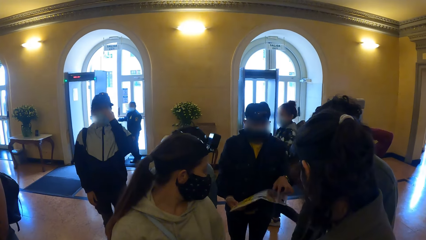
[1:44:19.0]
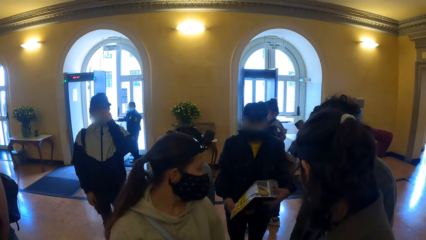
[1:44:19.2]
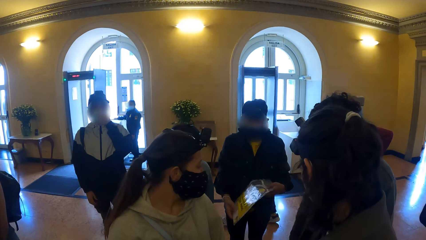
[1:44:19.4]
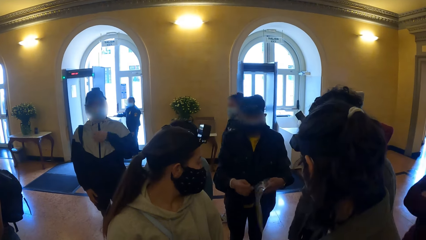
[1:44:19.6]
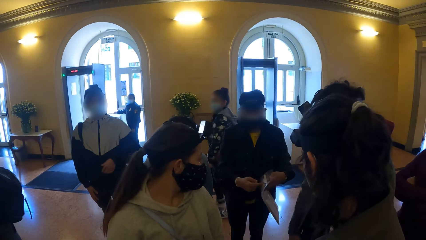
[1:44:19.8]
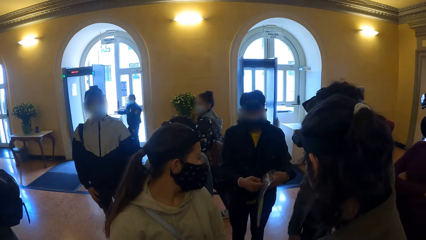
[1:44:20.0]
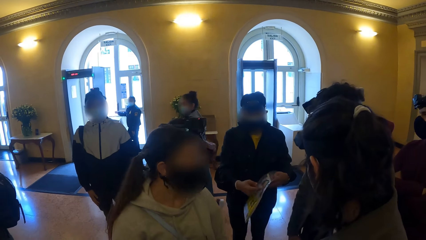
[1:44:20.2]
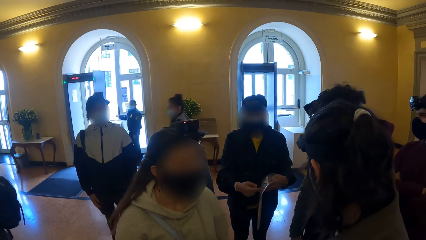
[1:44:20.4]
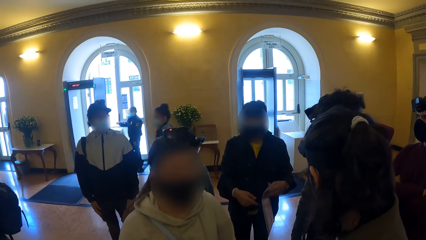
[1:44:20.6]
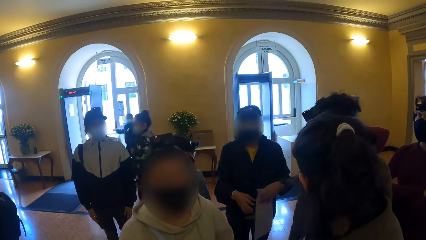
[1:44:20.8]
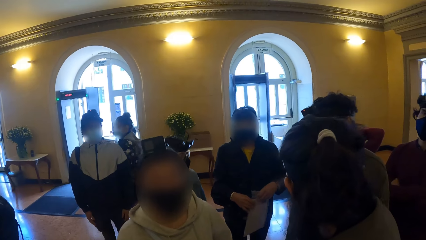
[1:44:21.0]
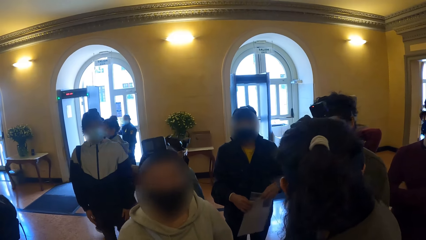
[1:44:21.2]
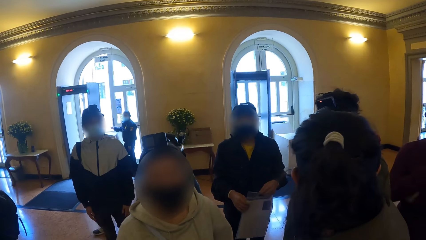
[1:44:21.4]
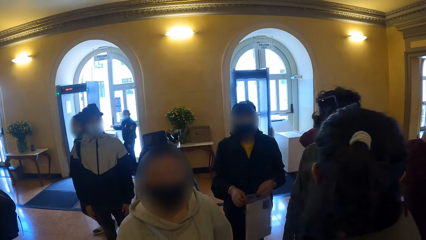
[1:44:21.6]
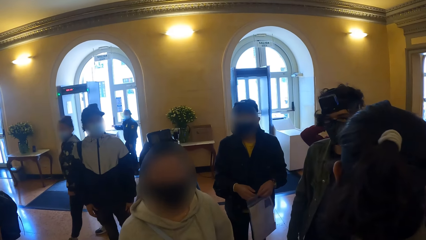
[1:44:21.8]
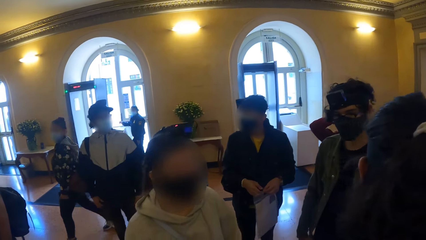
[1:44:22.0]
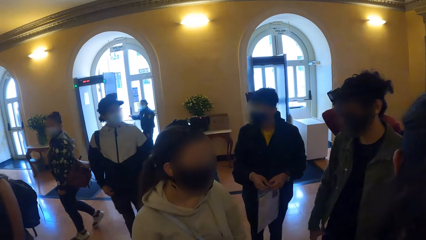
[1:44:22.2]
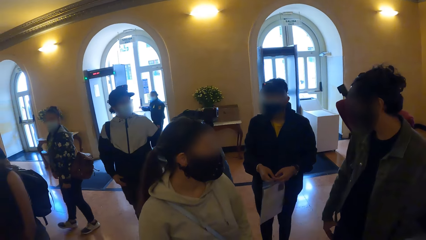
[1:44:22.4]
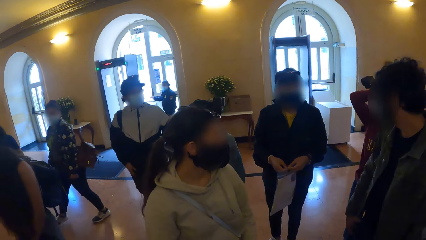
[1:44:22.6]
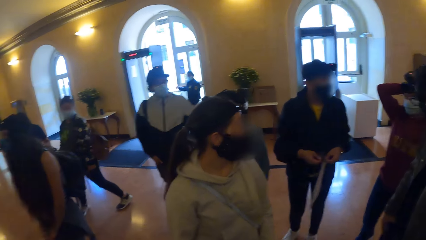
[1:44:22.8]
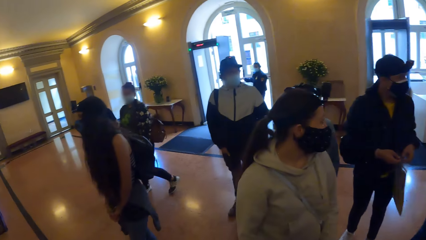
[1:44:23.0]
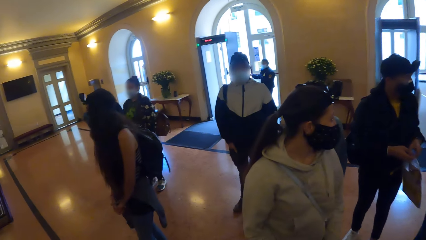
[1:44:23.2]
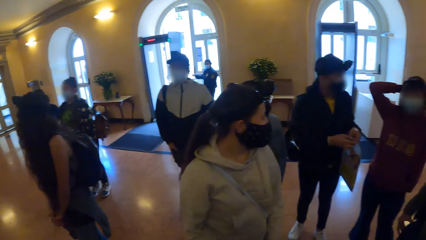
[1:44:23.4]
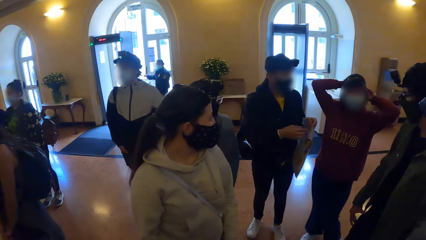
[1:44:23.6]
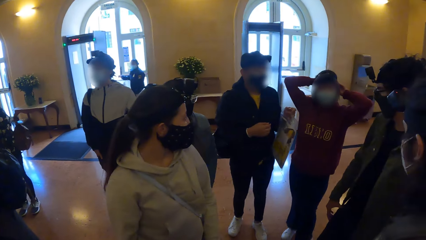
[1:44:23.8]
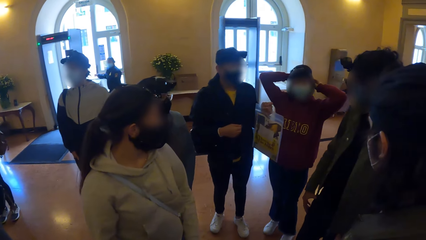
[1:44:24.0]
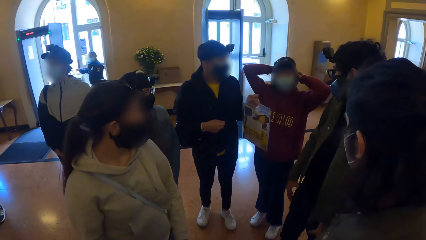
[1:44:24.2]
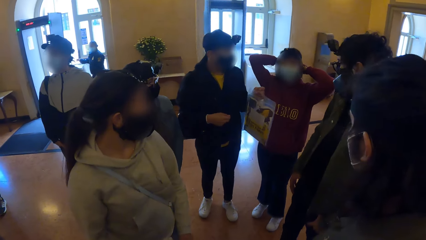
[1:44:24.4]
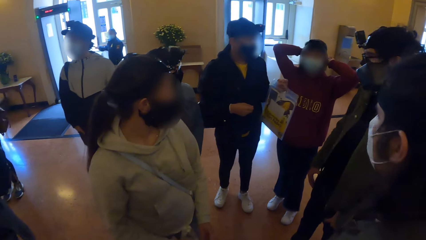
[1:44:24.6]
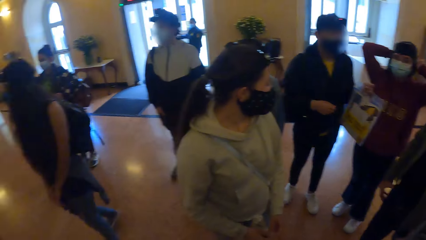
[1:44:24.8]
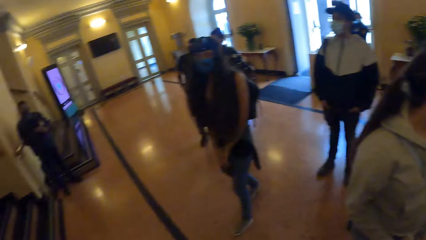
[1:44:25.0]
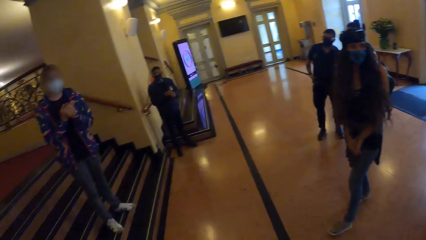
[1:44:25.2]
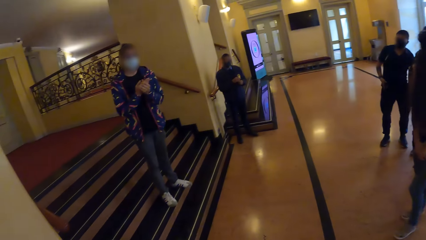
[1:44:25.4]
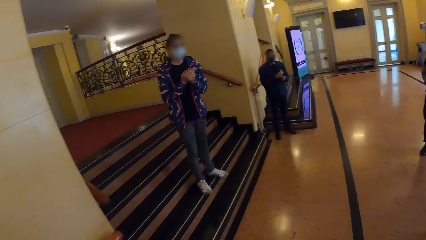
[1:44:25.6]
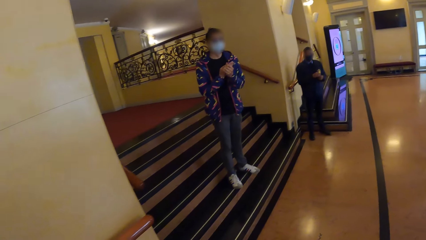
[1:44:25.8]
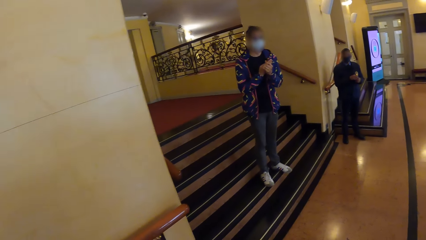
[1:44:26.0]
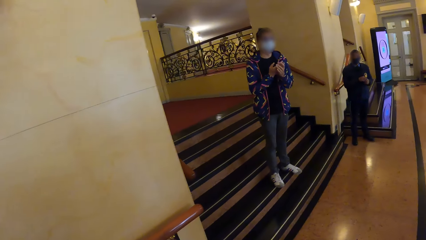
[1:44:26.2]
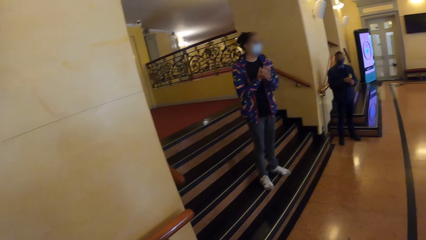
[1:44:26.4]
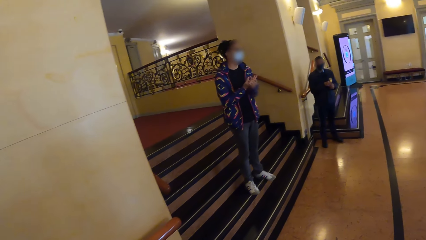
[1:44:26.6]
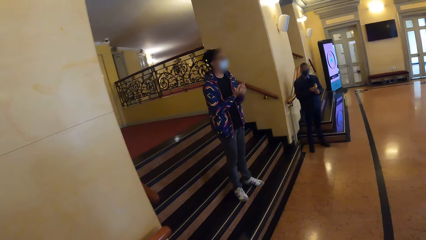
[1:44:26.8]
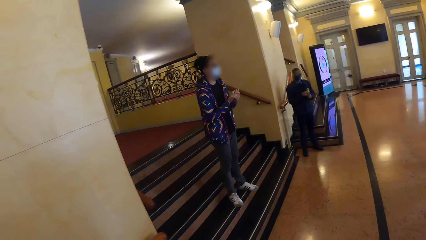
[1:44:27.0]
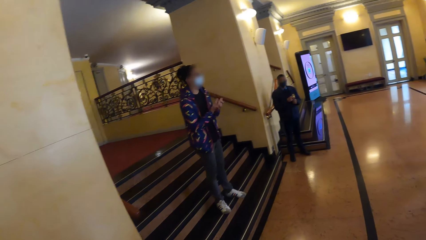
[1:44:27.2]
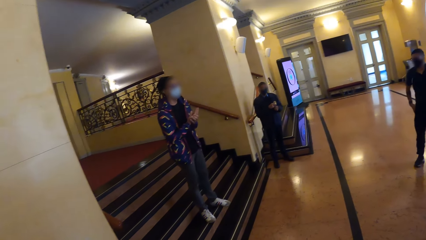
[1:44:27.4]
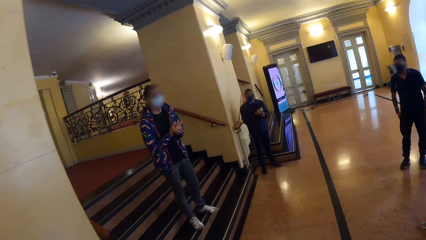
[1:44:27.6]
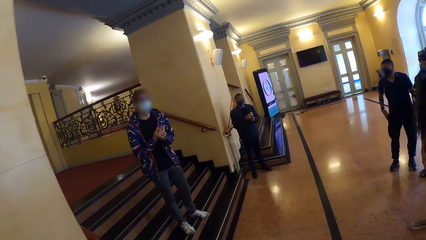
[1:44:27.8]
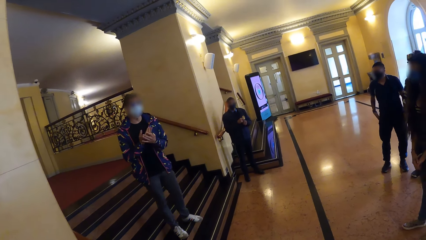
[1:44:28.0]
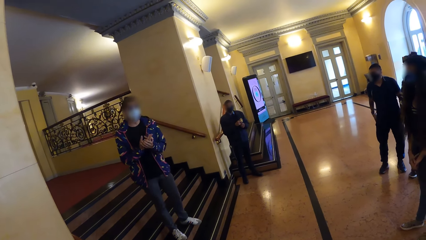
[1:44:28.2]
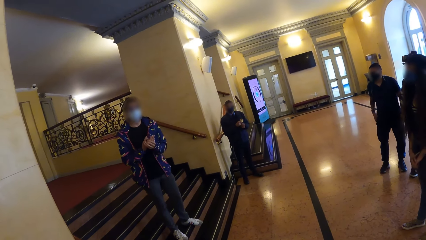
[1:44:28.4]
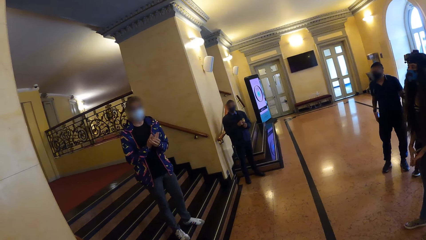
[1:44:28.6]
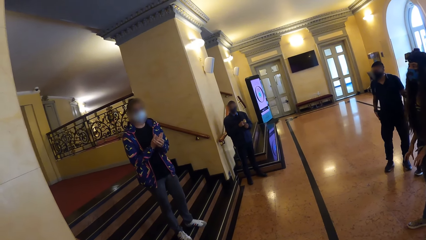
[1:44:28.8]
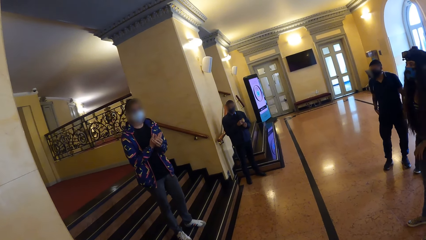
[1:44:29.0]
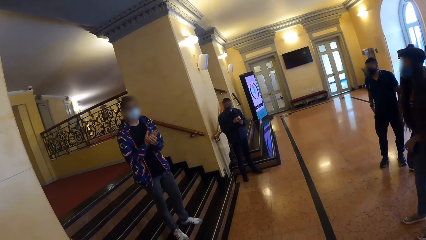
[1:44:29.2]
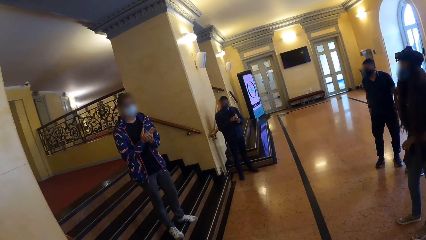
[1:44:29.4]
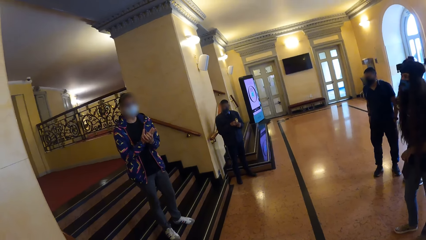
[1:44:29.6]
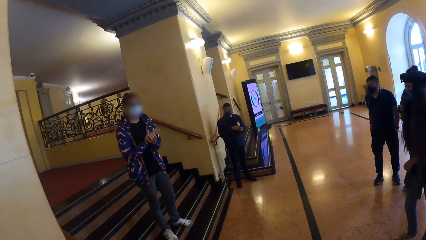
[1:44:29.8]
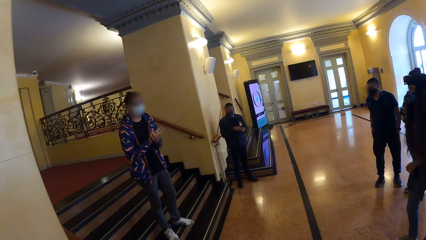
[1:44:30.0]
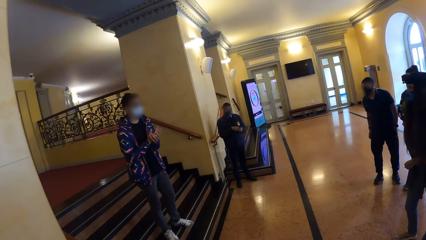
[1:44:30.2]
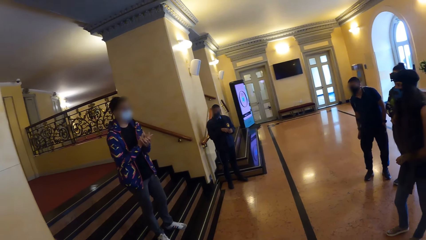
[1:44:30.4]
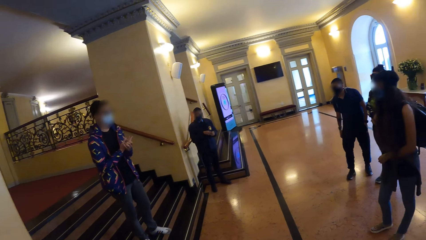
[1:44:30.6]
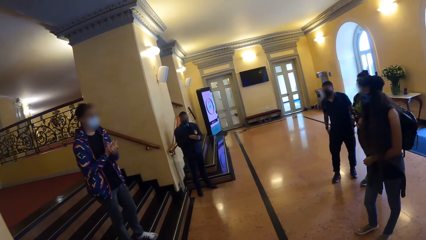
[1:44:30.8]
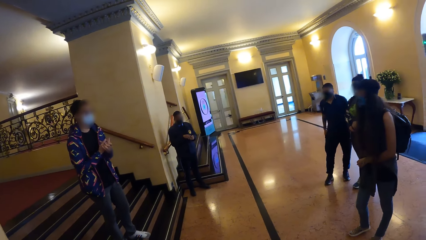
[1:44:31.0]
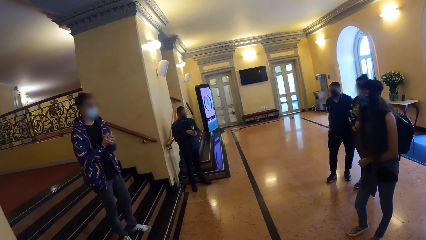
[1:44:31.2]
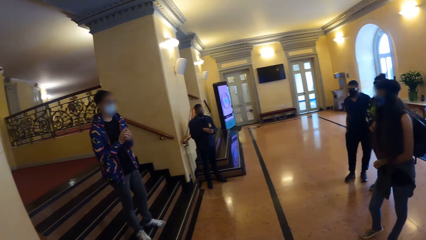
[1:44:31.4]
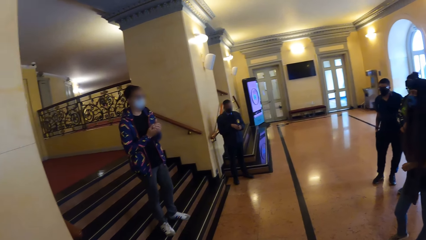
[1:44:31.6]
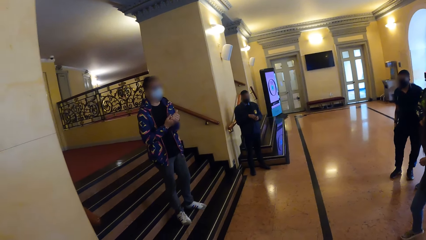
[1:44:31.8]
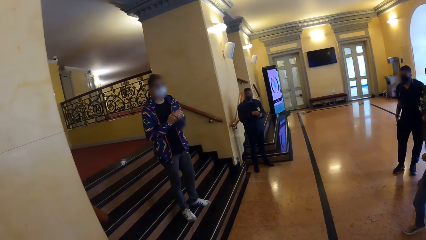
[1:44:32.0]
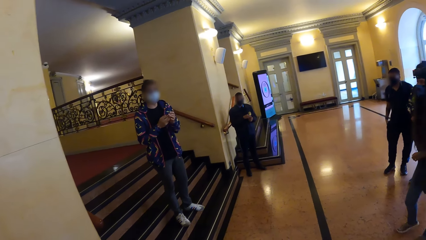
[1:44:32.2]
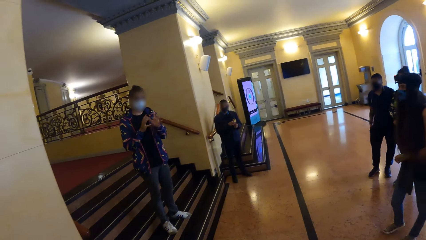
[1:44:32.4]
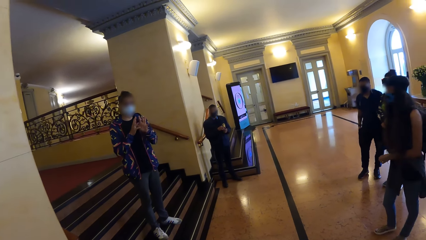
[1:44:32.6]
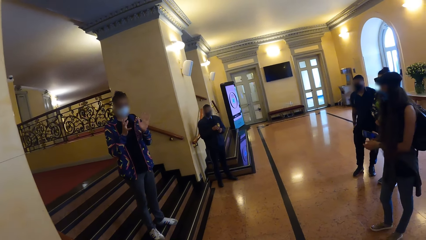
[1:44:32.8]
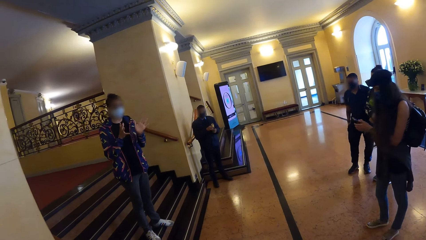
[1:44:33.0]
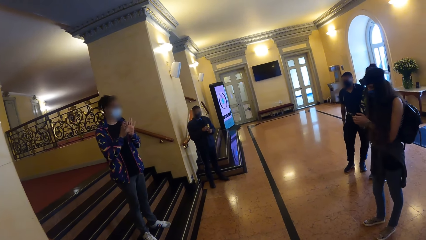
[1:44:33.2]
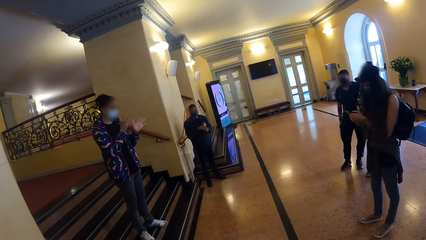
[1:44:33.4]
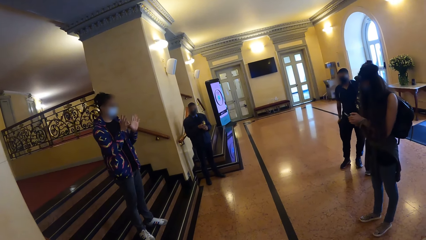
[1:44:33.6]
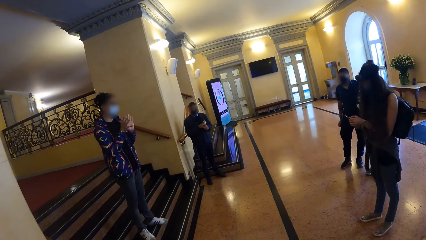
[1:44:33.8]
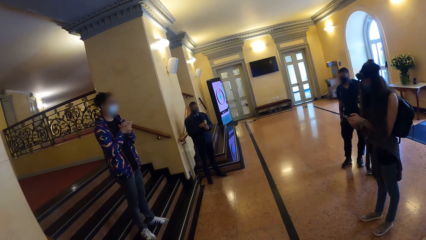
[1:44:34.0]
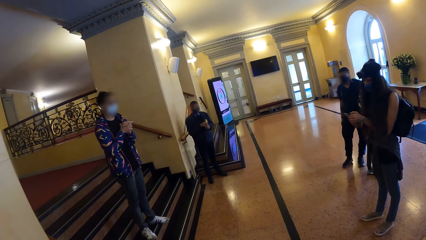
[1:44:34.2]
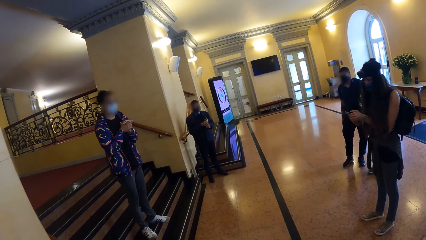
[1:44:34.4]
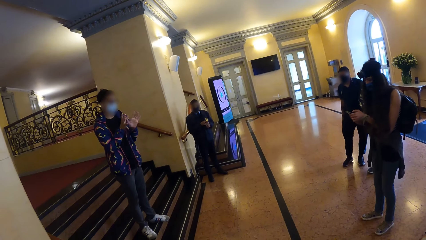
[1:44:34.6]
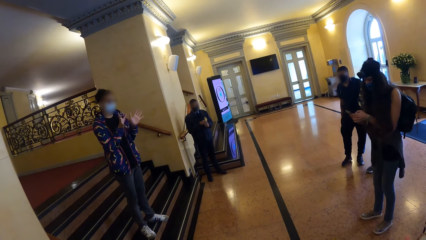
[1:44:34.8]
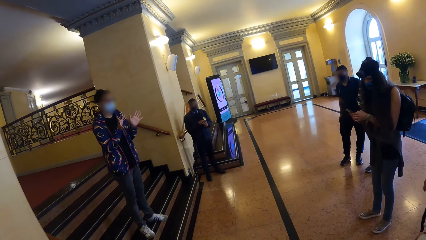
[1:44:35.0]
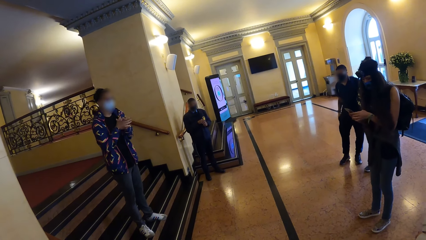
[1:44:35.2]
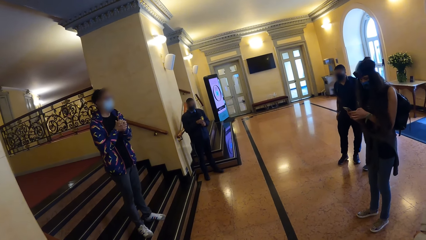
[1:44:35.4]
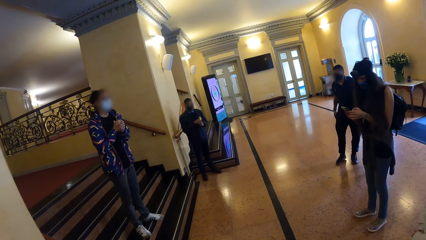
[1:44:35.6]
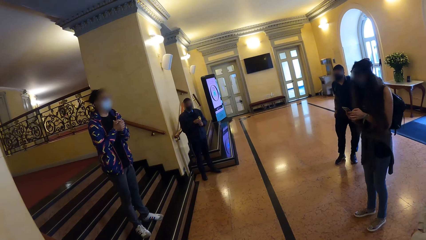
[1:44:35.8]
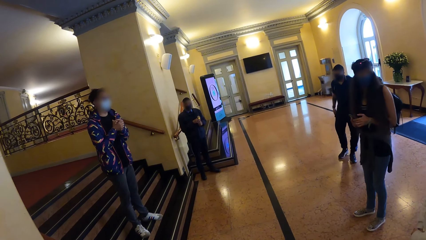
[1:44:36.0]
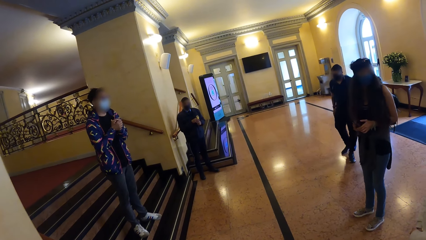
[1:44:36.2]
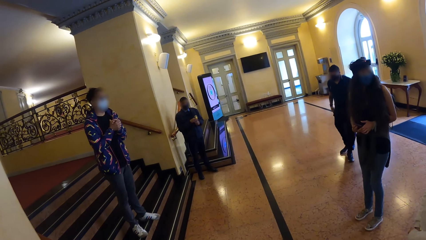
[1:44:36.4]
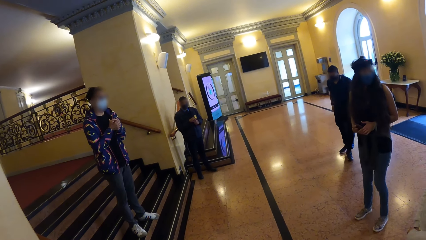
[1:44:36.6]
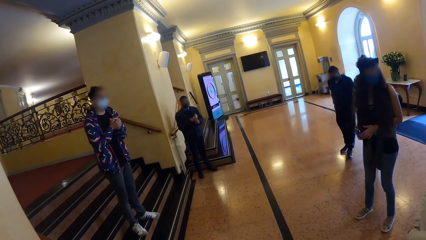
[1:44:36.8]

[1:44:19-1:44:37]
A person rubs hands. The camera wearer talks with the person. They look around. The person gestures at the camera wearer. The camera wearer looks around. The person gestures.
